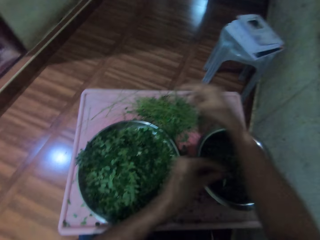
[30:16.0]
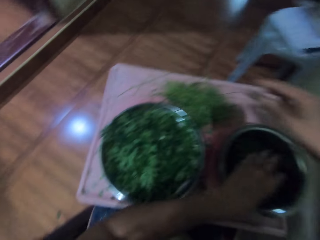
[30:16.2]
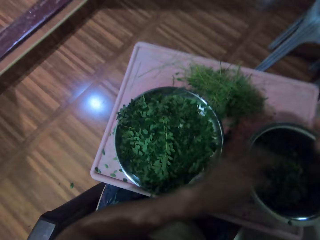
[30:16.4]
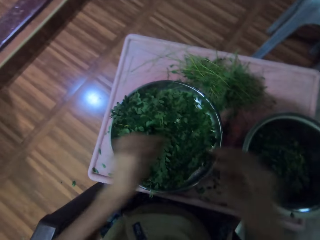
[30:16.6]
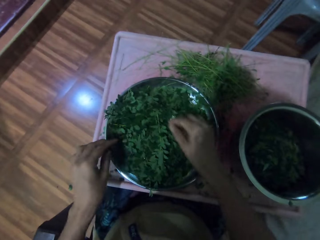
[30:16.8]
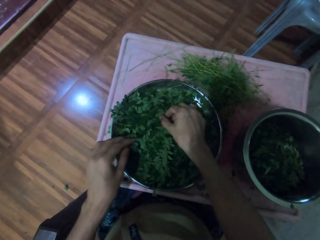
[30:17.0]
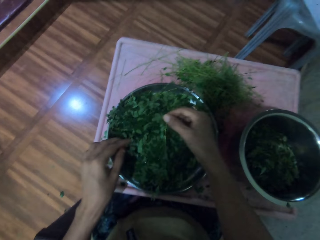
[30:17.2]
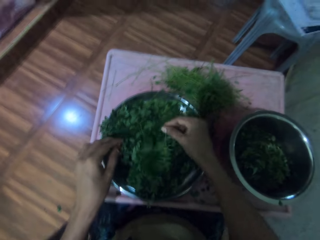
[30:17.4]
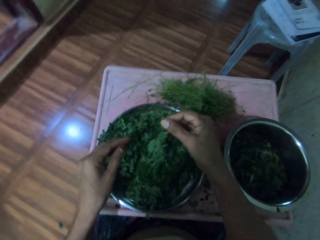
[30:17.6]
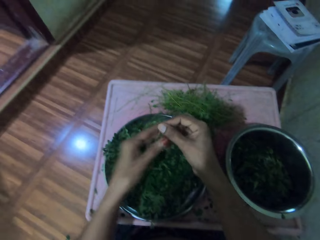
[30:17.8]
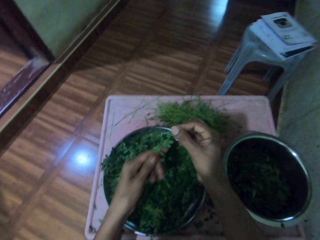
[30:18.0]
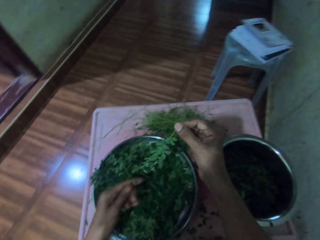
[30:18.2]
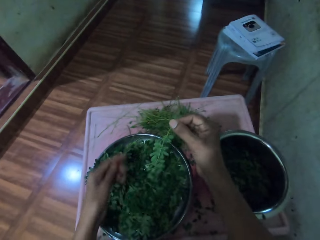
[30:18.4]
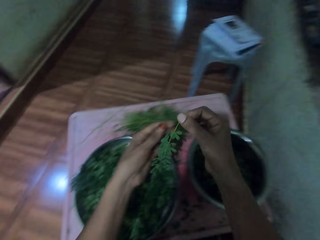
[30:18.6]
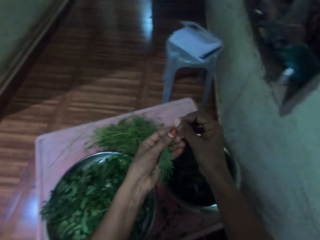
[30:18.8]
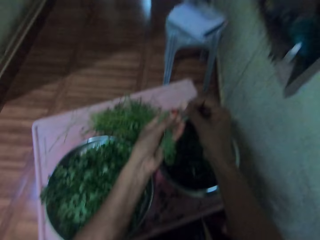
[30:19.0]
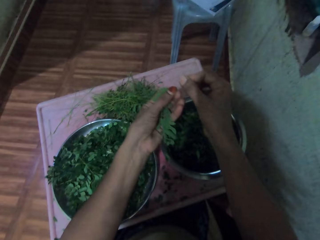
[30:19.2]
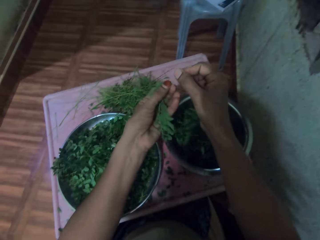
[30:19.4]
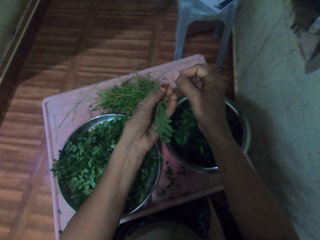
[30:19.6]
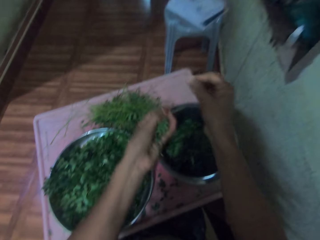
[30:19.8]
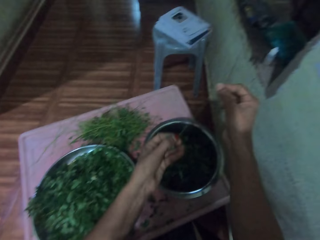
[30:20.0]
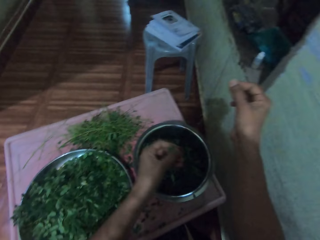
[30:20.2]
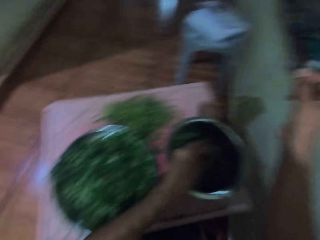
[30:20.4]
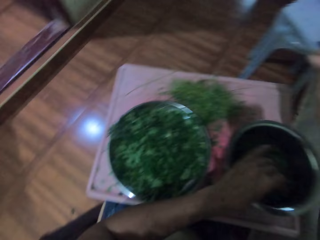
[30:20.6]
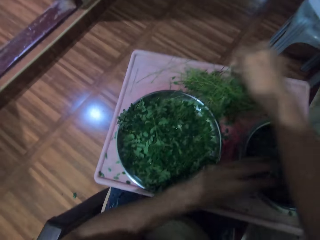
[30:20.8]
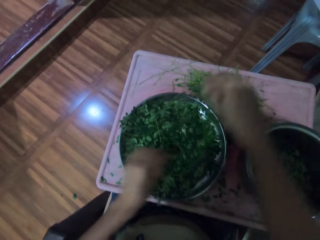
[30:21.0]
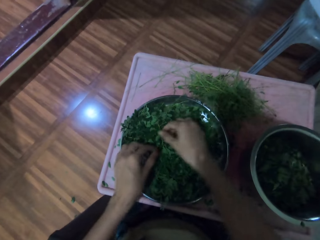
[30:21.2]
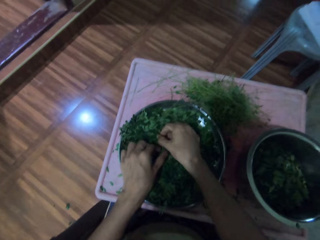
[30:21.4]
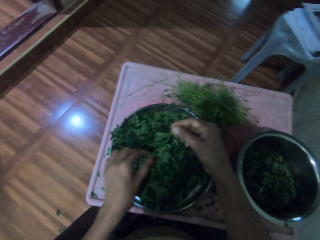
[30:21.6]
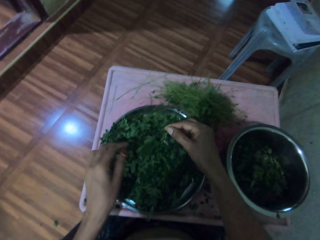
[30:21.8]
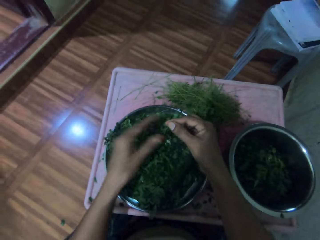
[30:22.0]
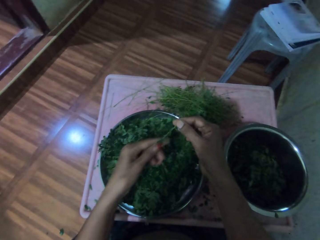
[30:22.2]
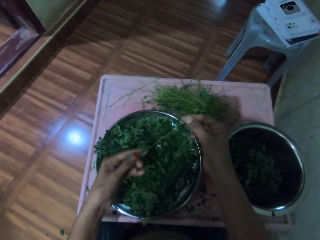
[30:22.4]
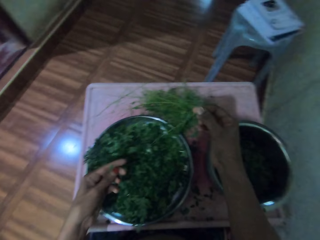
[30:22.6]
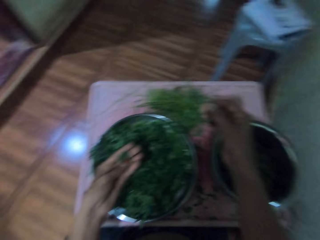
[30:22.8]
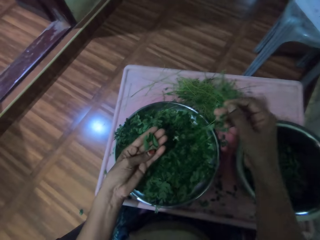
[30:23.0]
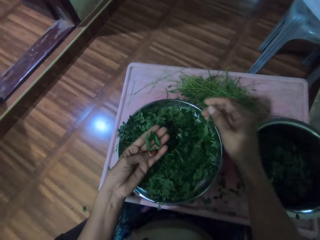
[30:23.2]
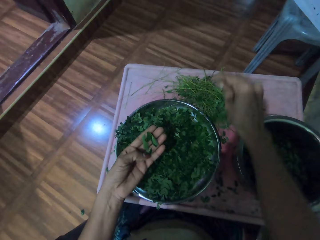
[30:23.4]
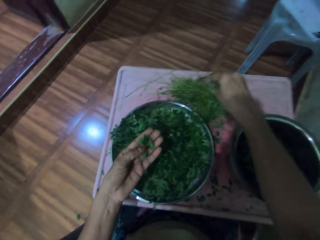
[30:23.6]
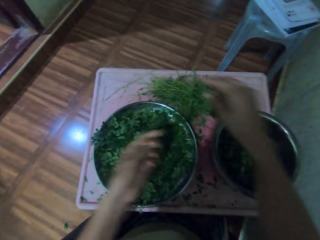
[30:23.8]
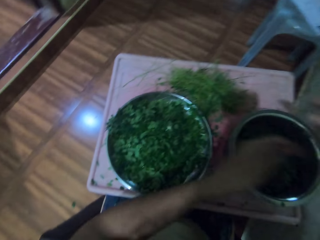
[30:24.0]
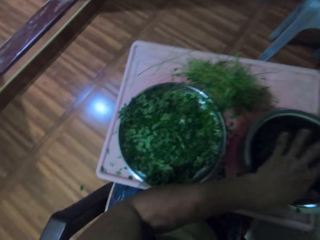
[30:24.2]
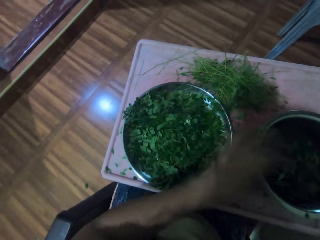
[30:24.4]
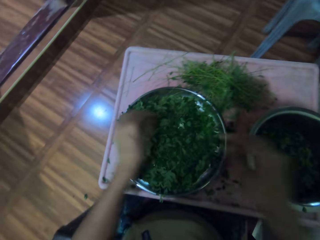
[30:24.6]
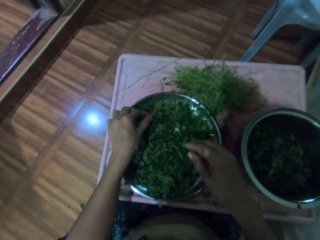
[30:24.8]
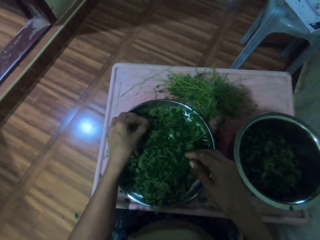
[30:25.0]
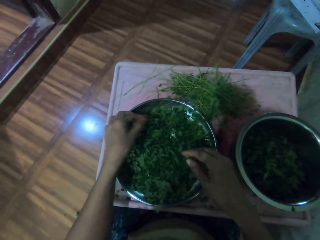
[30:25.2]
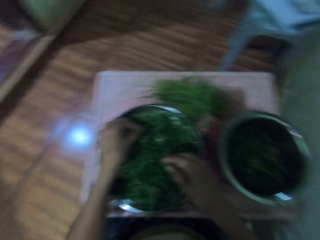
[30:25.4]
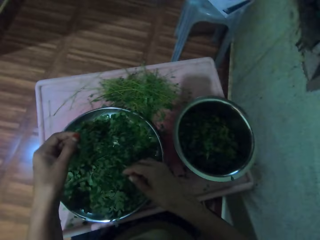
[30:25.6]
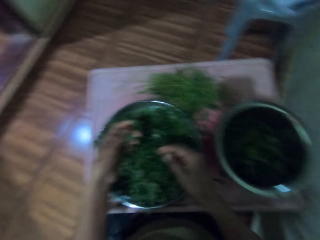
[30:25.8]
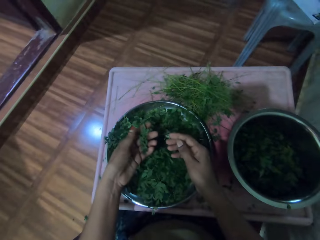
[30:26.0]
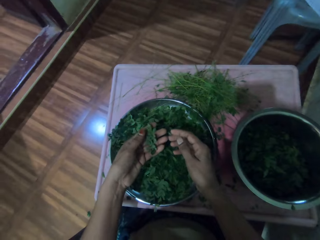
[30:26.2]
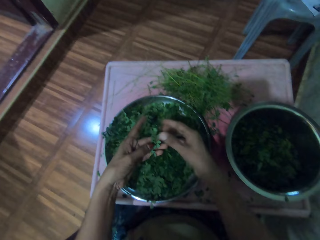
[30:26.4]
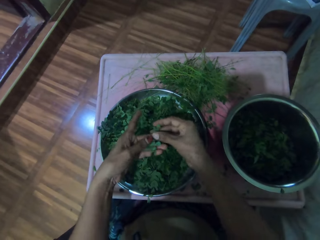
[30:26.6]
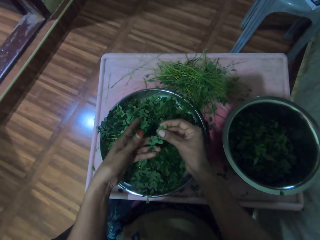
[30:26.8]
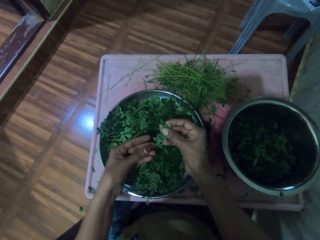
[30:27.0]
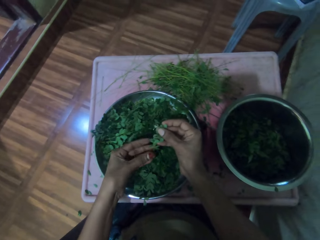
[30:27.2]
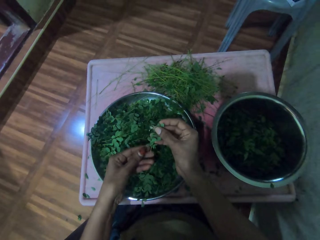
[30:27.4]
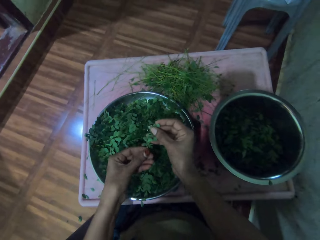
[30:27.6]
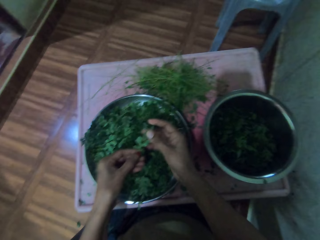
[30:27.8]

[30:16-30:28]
The camera wearer drops the stalk. They drop the vegetables in a pot. They pick vegetables from a tray. They remove vegetables from the stalk. They drop the vegetables in the pot. They drop the stalk. They pick vegetables from the tray. They remove vegetables from the stalk. They drop the stalk. They drop the vegetables in the pot. They pick vegetables from the tray.

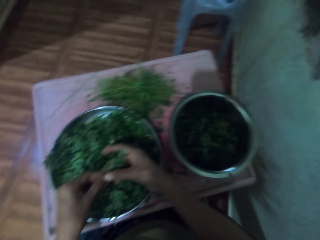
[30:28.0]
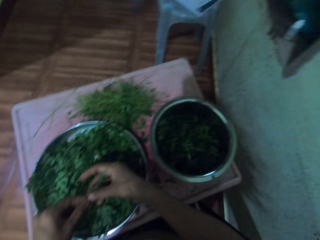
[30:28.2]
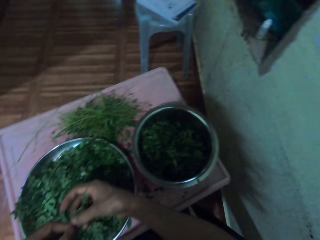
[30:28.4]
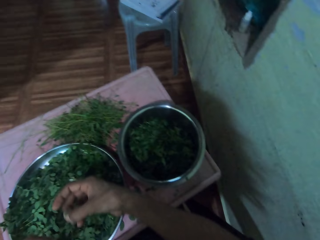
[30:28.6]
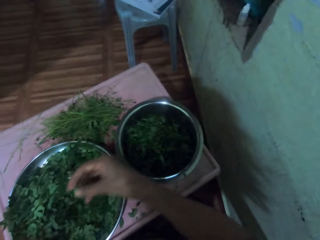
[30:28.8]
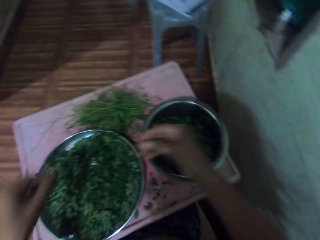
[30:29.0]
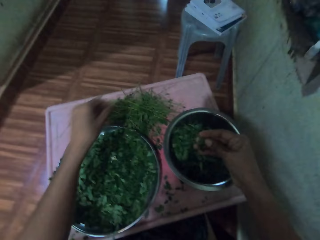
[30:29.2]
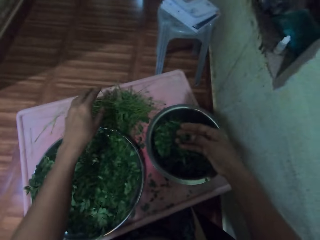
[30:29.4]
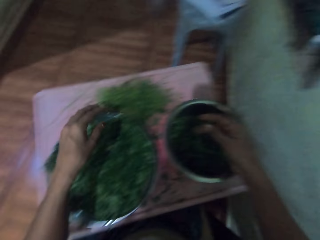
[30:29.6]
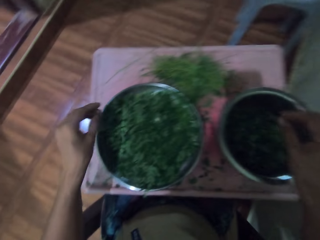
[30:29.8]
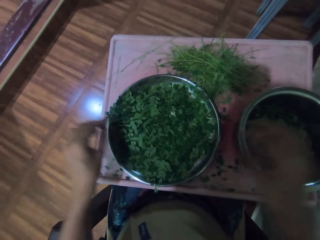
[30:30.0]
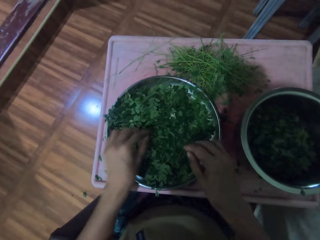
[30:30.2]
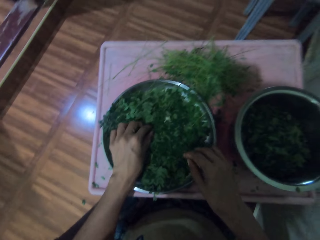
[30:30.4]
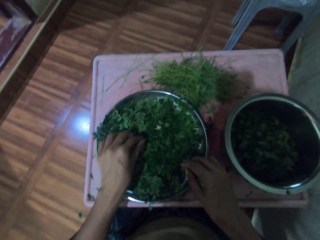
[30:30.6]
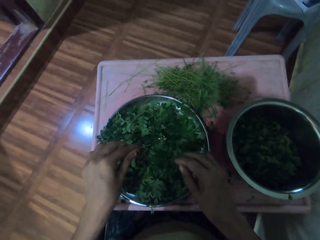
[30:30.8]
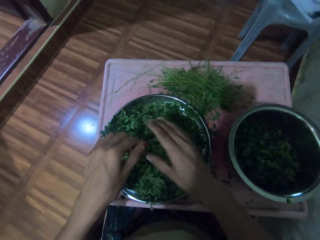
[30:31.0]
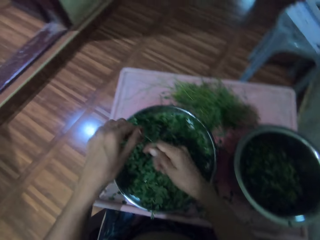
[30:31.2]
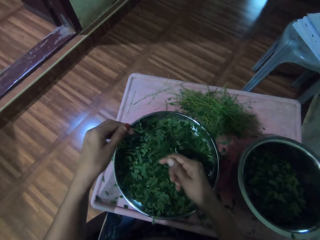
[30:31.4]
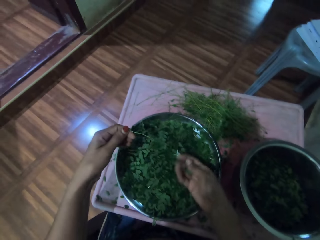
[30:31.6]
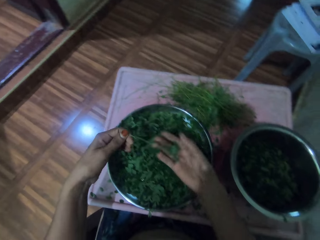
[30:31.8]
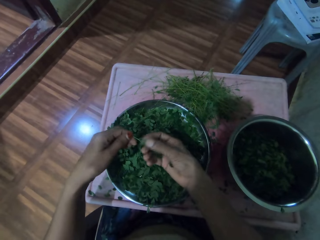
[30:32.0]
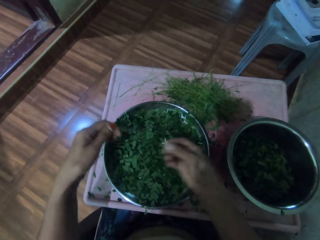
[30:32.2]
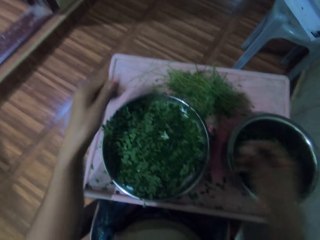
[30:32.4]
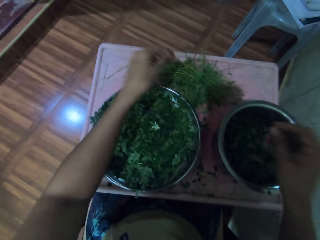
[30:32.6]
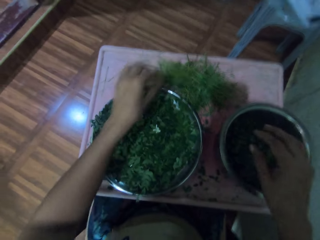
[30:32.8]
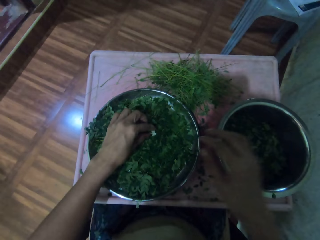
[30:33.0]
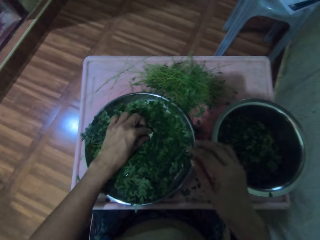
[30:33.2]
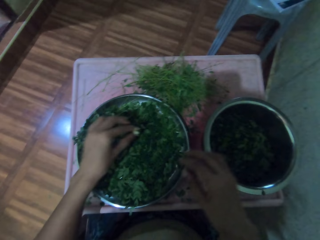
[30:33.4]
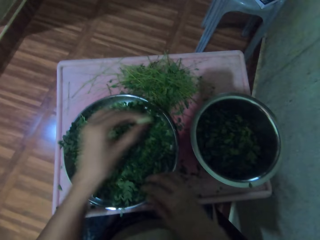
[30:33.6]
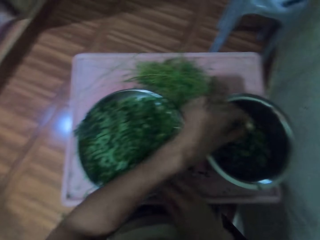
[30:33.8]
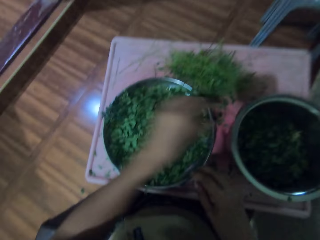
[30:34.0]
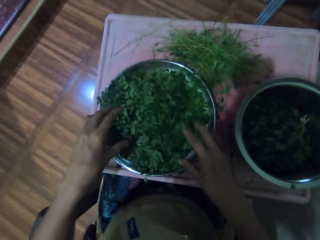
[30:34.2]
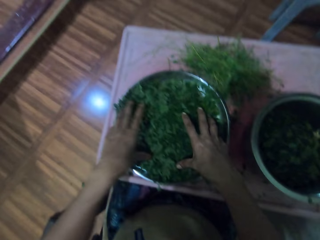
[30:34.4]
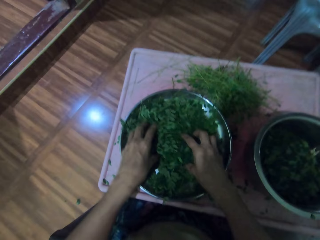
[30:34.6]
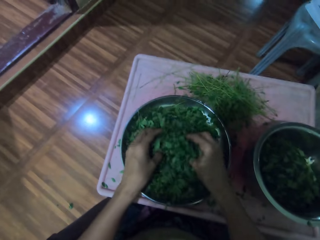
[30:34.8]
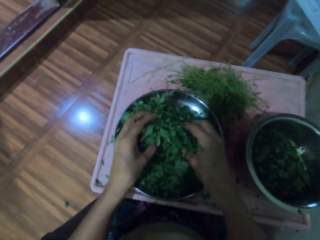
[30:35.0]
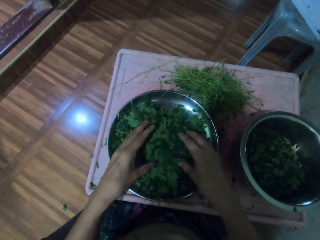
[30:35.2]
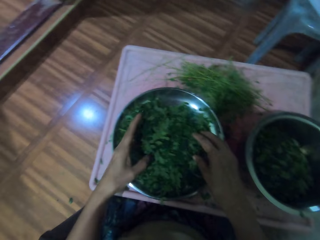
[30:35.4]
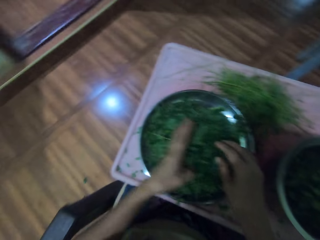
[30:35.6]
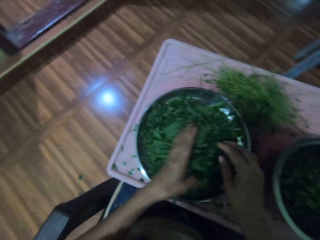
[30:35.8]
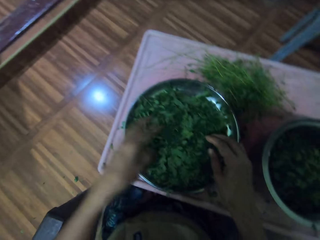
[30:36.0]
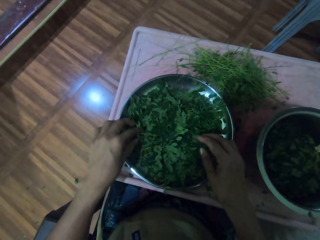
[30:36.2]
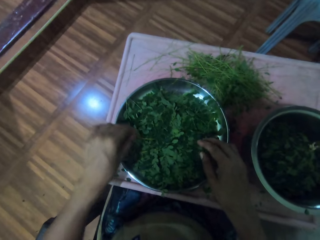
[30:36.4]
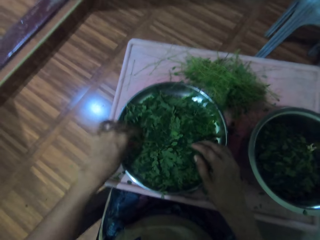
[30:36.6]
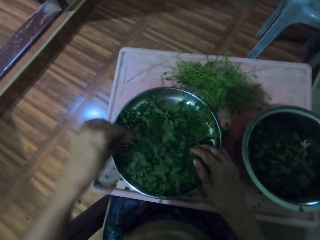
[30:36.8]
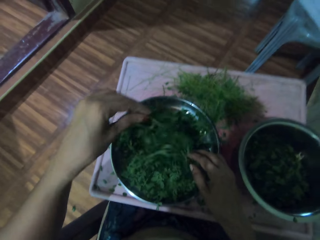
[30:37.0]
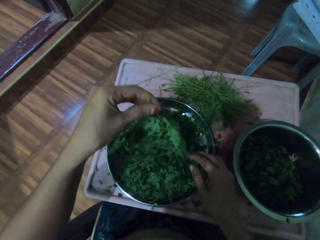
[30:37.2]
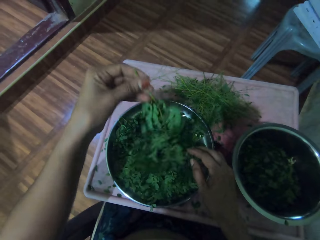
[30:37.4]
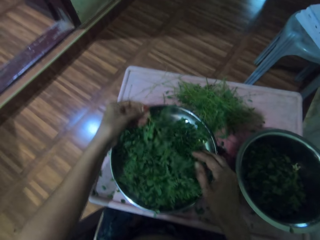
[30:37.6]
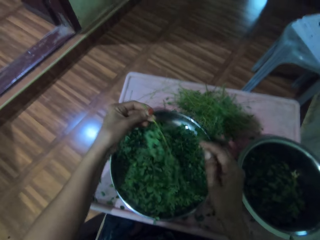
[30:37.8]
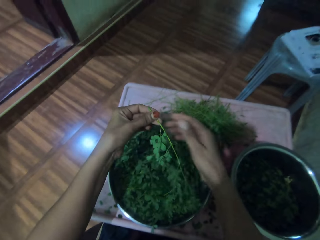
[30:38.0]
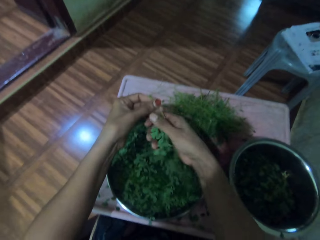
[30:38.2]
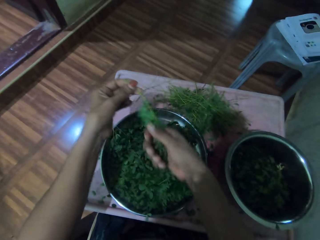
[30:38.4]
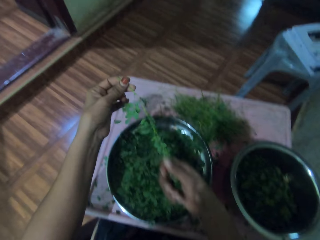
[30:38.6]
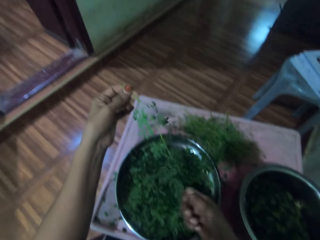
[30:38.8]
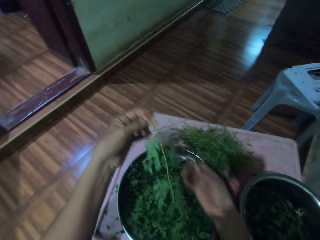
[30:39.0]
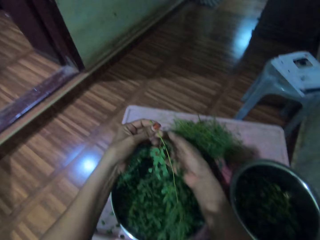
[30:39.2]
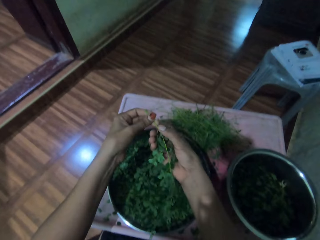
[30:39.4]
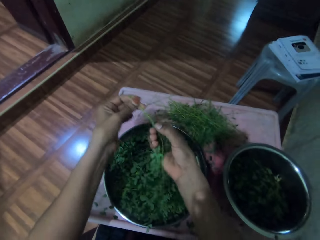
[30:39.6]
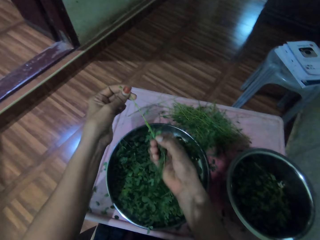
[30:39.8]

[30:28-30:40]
The camera wearer removes vegetables from the stalk. They drop the stalk. They drop the vegetables in a pot. They pick vegetables from a tray. They remove vegetables from the stalk. They drop the stalk. They drop the vegetables in the pot. They pick vegetables from the tray. They drop the vegetables in the pot. They turn the vegetables in the tray. They lift the vegetables with both hands. They pick the vegetable from the tray. They remove vegetables from the stalk. They rub the vegetable.
